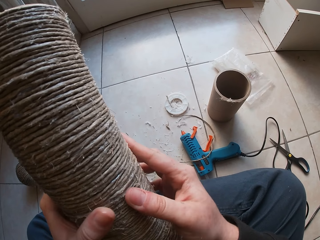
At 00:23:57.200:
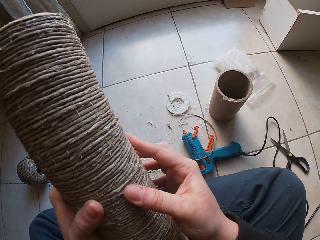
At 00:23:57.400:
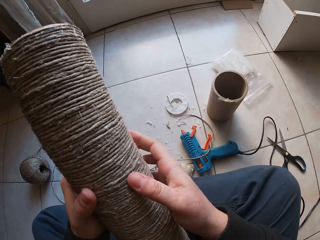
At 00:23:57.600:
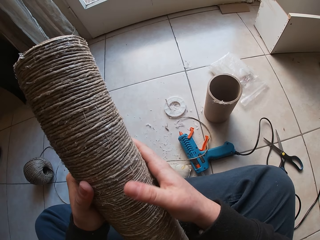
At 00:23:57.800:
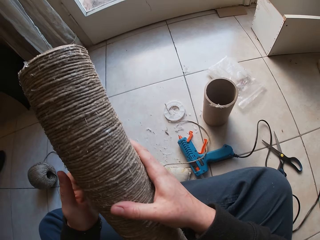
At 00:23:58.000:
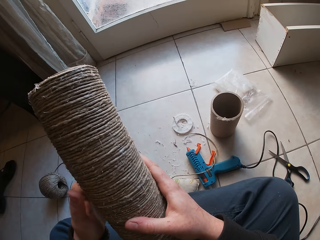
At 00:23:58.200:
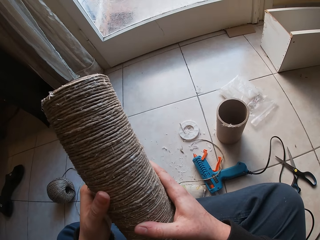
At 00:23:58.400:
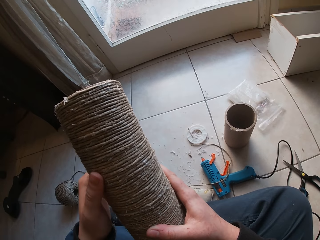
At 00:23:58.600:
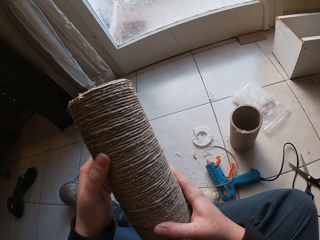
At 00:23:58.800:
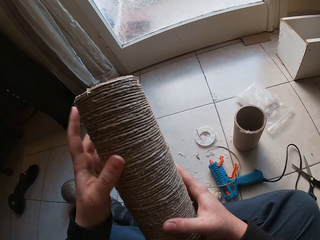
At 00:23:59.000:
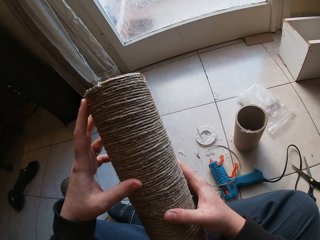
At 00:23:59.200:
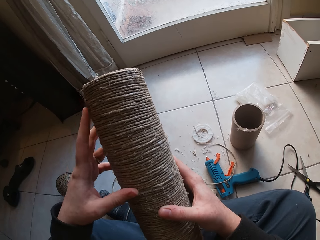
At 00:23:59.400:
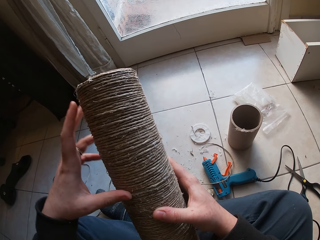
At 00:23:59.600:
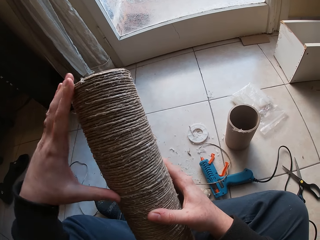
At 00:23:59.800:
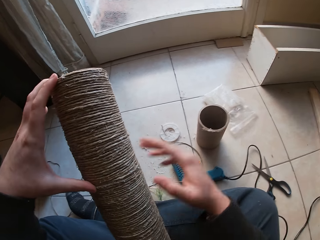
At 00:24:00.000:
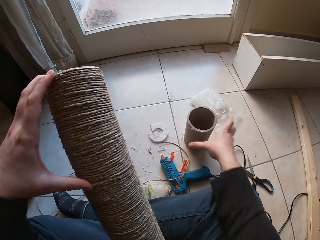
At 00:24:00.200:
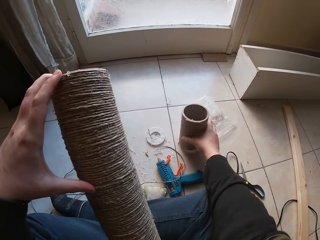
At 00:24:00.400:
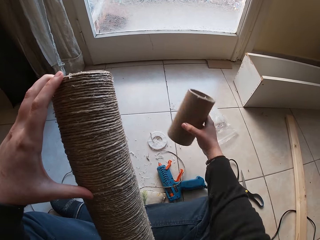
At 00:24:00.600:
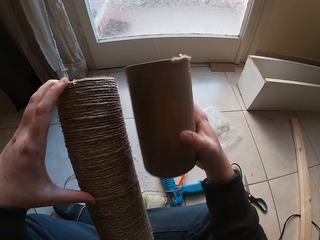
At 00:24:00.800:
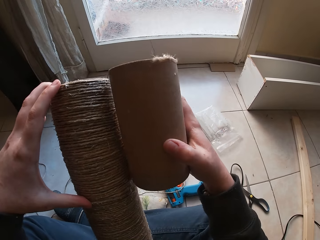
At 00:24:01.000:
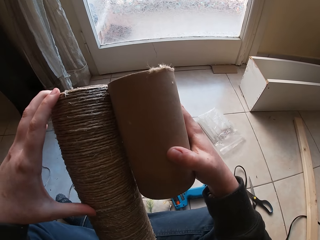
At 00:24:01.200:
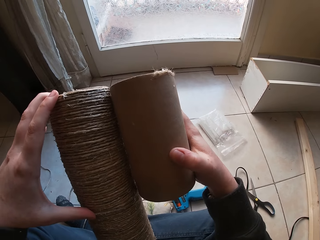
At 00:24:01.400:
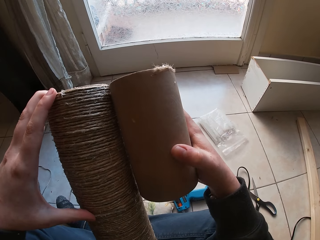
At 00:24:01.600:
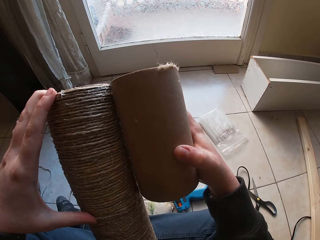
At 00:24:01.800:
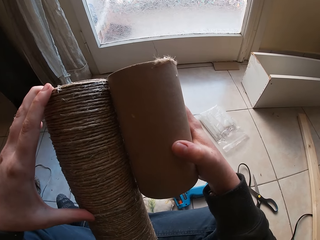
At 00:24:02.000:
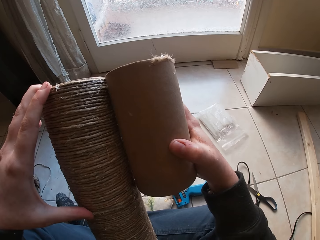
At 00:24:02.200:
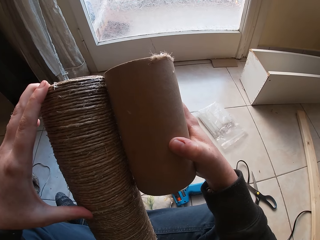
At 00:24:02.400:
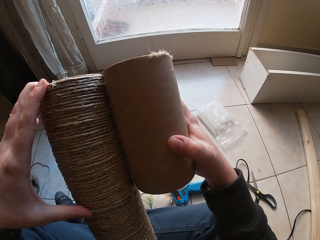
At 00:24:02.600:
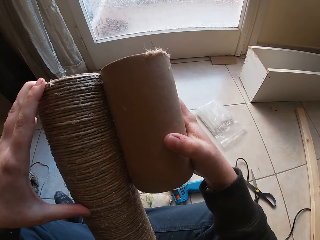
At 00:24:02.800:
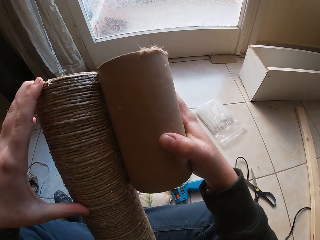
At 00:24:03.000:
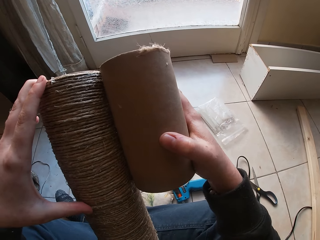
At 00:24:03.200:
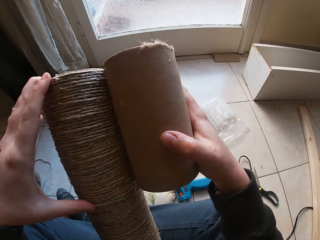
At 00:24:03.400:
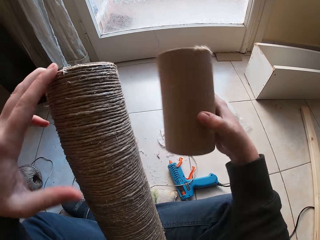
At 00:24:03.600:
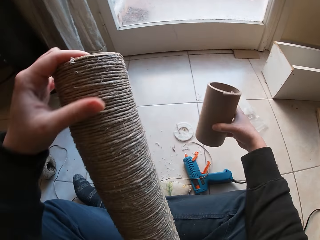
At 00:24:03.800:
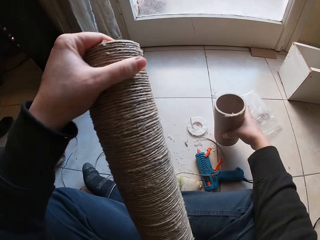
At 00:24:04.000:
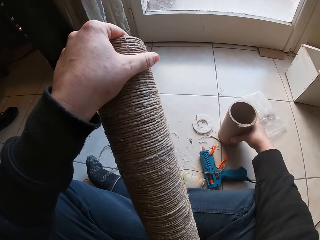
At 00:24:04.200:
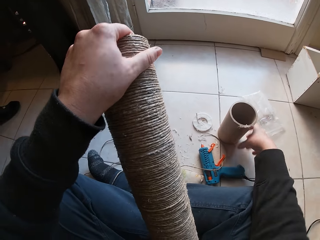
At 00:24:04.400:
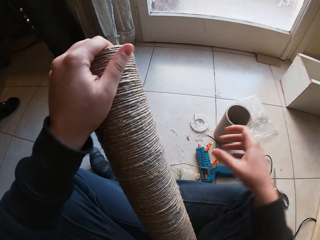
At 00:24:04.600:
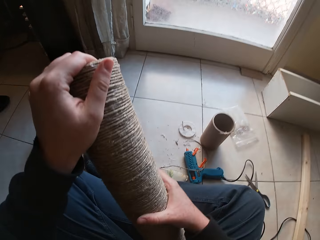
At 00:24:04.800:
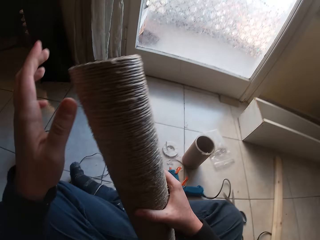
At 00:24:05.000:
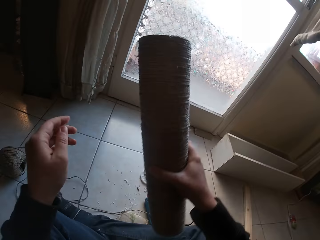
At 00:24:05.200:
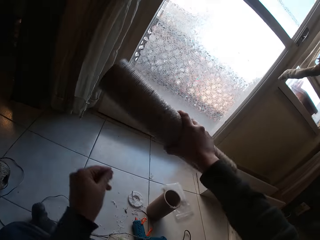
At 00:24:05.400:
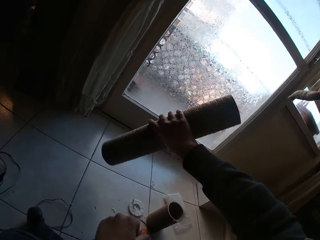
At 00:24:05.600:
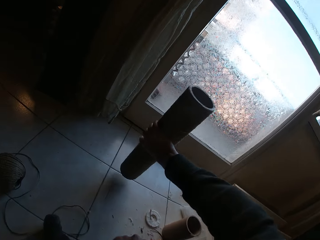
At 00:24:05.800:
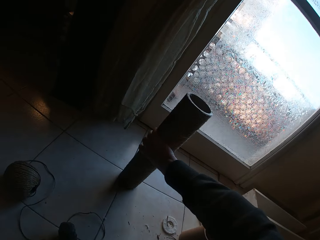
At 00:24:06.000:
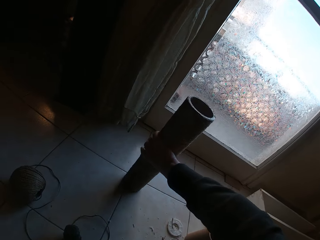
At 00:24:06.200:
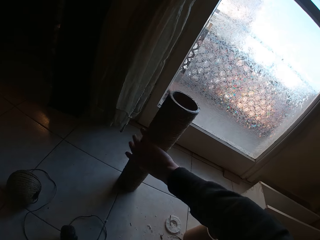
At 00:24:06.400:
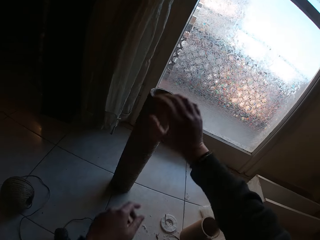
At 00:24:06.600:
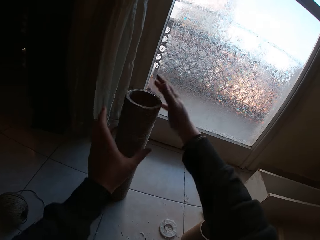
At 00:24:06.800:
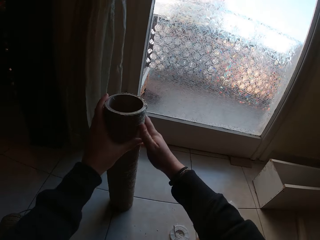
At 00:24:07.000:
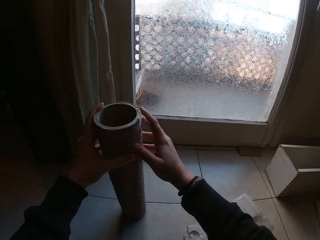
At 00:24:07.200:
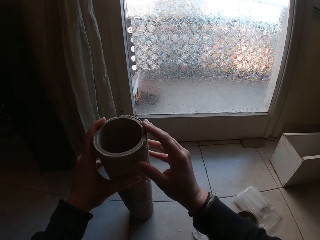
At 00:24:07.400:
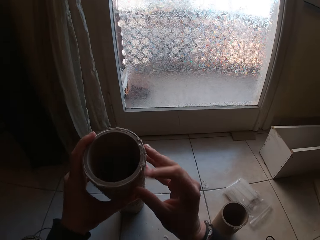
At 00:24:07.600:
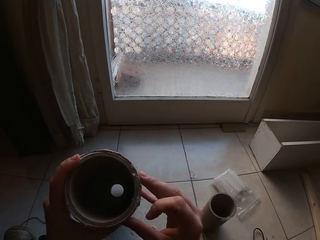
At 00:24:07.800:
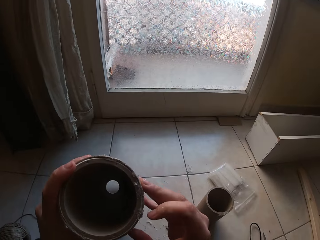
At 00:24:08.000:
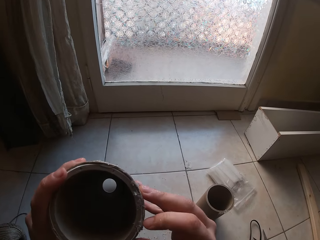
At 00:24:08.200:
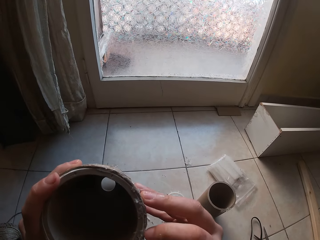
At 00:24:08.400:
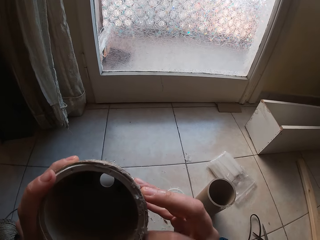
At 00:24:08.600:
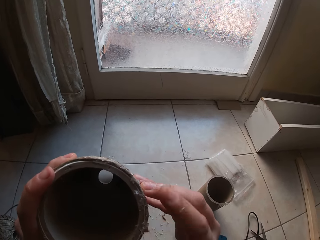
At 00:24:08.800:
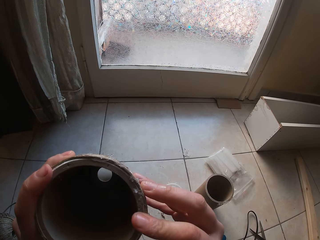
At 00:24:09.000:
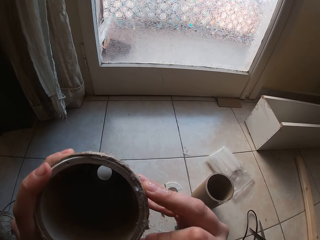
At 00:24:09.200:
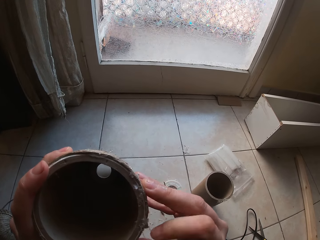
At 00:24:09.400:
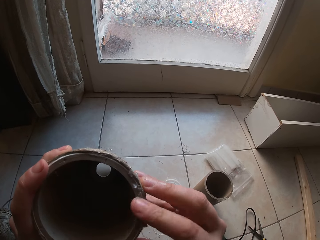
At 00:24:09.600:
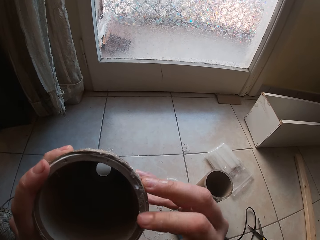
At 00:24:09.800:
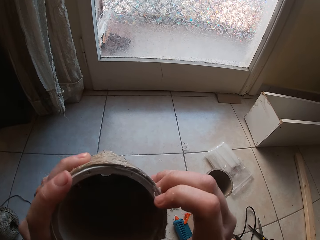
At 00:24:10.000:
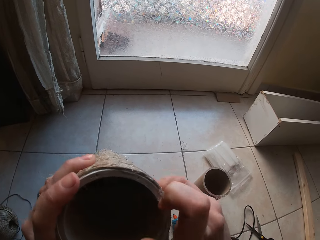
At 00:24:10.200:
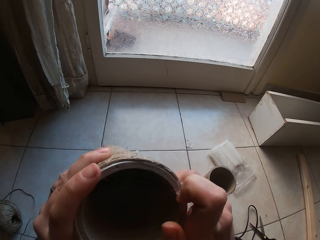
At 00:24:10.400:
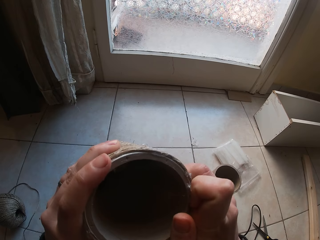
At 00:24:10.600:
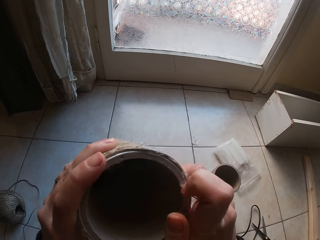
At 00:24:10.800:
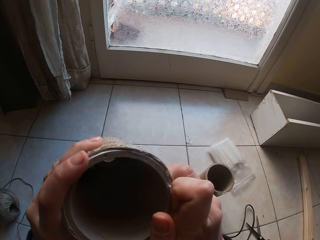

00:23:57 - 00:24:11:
The camera wearer holds the cardboard tube yarn with her left hand. She picks up a cardboard tube on the floor with her right hand. She places the cardboard tube in her right hand on the cardboard tube yarn in her left hand. She compares both pulleys. She drops the cardboard tube on the floor with her right hand. She picks up the cardboard tube yarn with her right hand. She places the pulley on the other hand. She drops the cardboard tube yarn on the floor with her right hand. She removes wool on the cardboard tube yarn with both hands.

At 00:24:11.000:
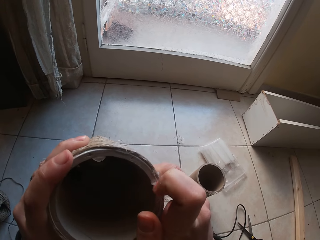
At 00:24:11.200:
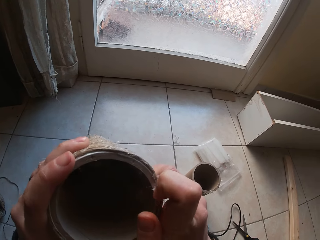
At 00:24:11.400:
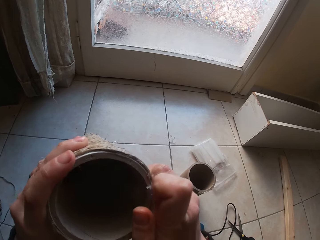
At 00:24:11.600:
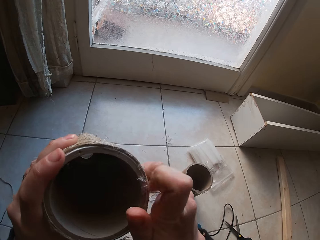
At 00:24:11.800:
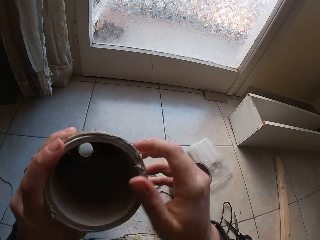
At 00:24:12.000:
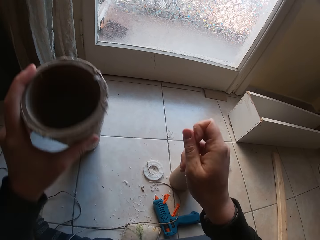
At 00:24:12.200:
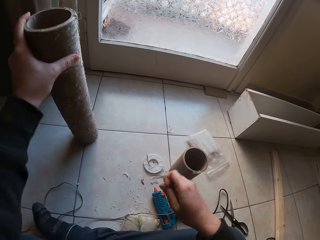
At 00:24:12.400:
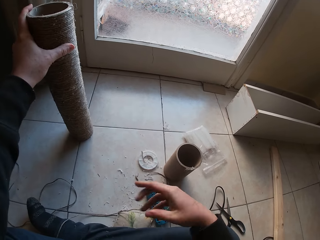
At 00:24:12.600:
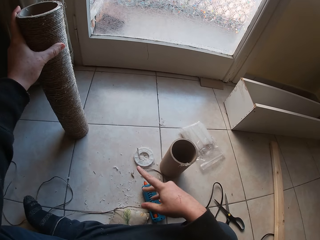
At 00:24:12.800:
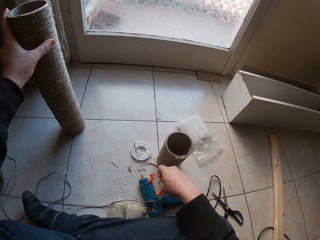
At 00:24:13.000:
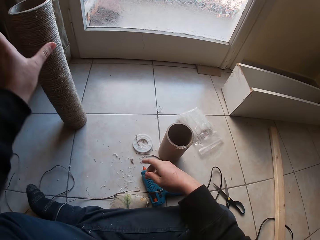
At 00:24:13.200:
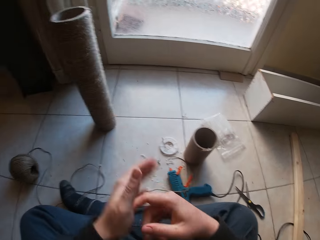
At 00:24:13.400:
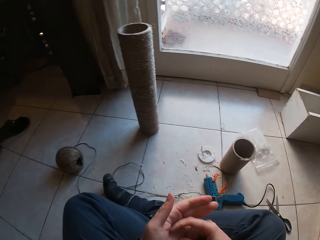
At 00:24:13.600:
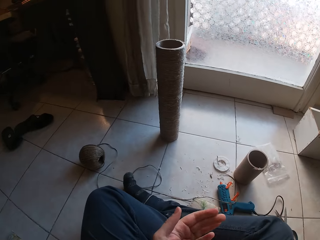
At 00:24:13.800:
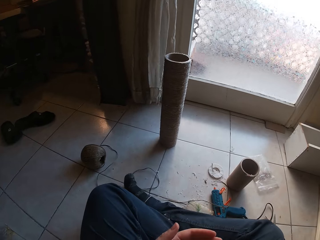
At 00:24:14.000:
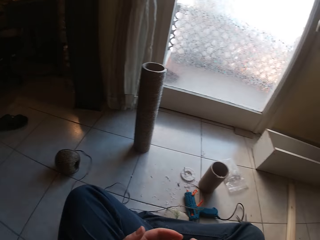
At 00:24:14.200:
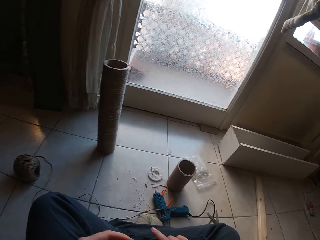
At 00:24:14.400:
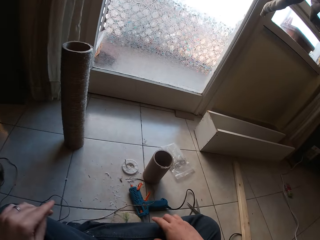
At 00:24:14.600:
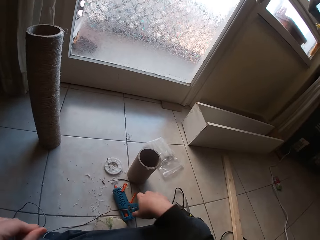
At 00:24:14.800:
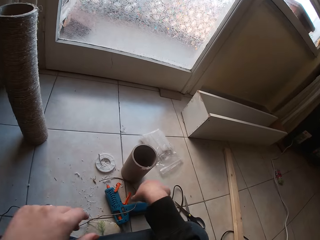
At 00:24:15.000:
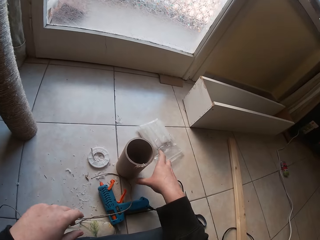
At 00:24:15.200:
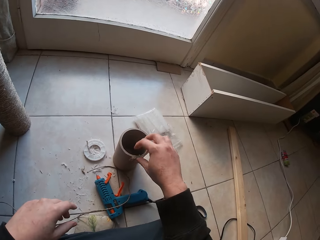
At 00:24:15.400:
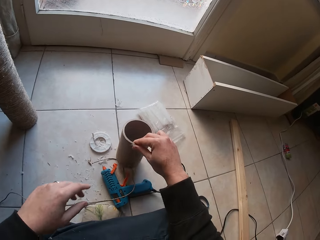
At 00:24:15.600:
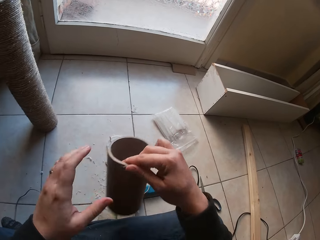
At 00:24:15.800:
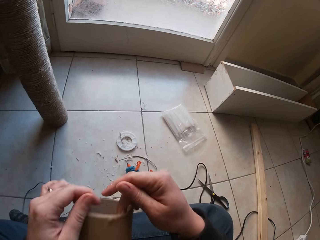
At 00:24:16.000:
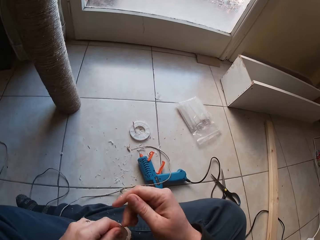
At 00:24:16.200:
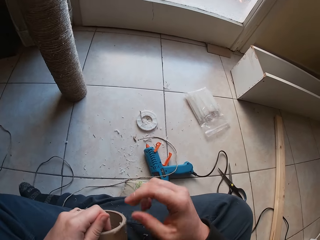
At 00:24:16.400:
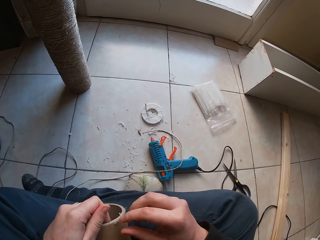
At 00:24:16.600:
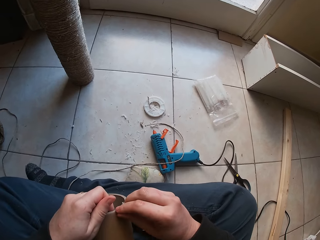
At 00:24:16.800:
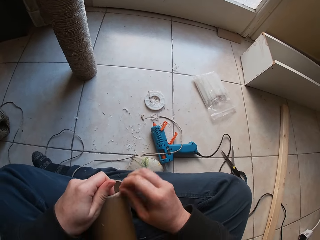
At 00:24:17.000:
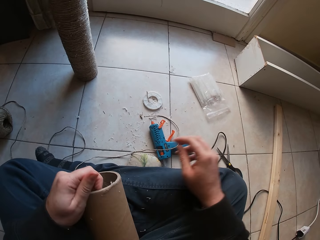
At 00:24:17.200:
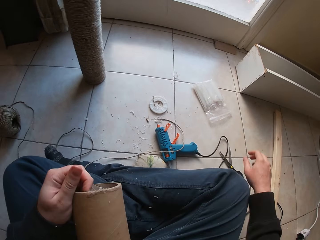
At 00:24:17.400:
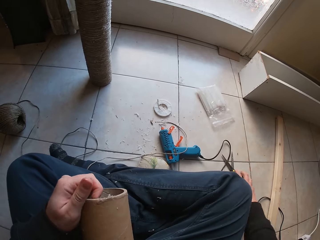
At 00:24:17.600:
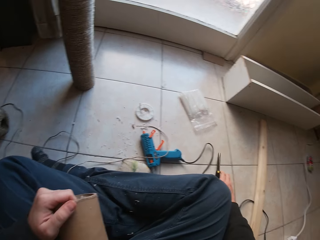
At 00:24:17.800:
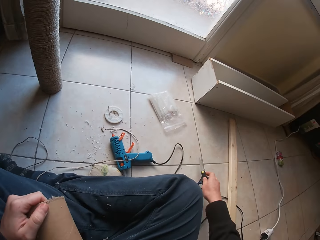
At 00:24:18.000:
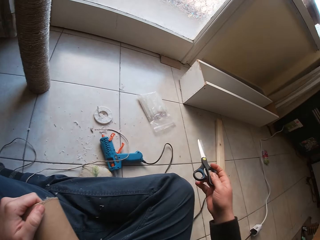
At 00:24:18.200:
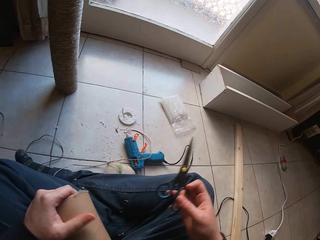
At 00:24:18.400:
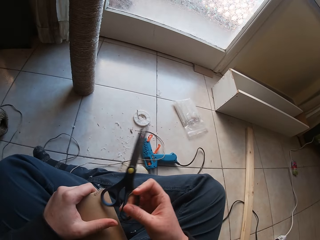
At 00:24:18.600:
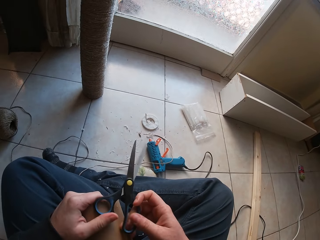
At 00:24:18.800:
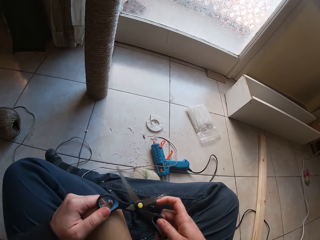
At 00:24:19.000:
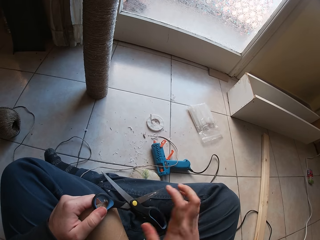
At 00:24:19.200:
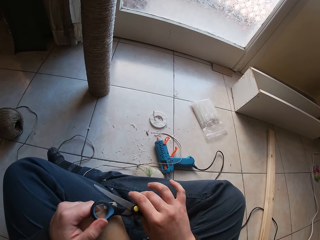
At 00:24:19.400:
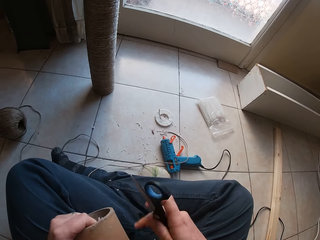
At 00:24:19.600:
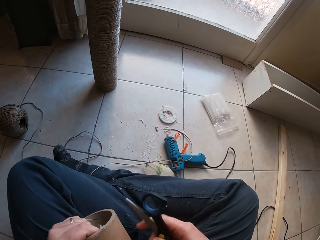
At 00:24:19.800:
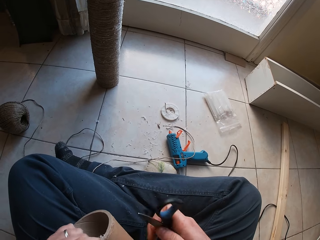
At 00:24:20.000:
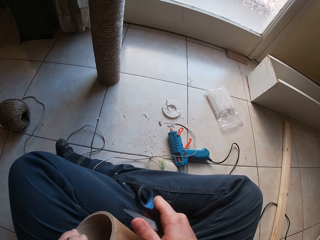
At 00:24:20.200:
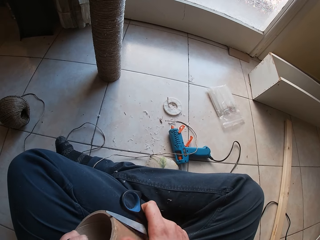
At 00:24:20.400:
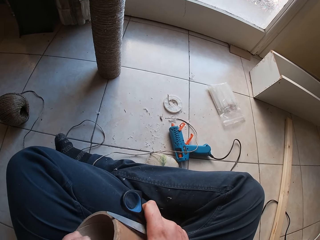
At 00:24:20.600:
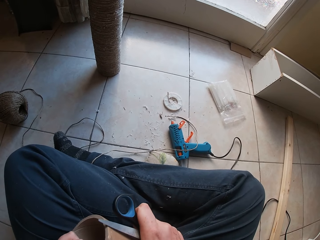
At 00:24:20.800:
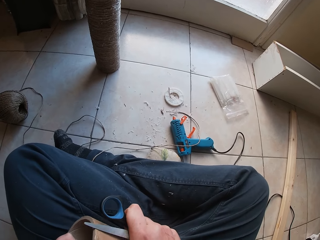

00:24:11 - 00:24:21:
The camera wearer removes a thread from her hand. She picks up the cardboard tube on the floor with her right hand. She passes the cardboard tube from her right hand to her left hand. She removes wool on the cardboard tube in her left hand with her right hand. She picks up the pair of scissors on the floor with her right hand. She adjusts the scissors with both hands. She scrapes the cardboard tube in her left hand with the scissors in her right hand.
